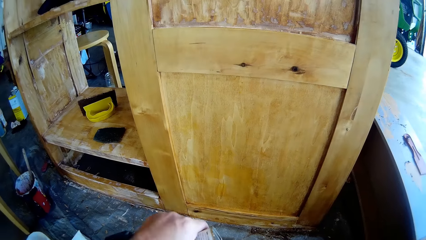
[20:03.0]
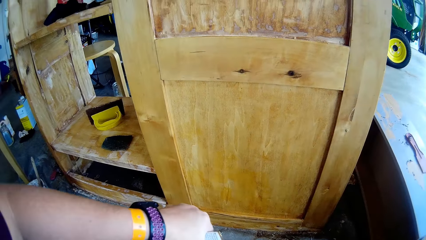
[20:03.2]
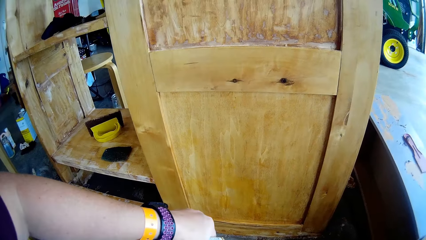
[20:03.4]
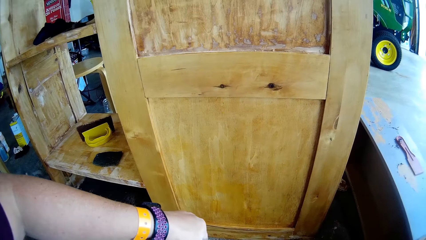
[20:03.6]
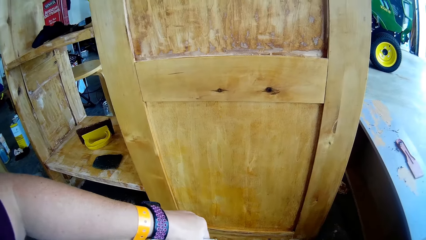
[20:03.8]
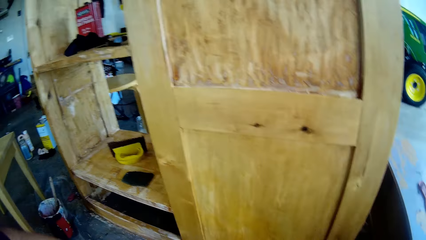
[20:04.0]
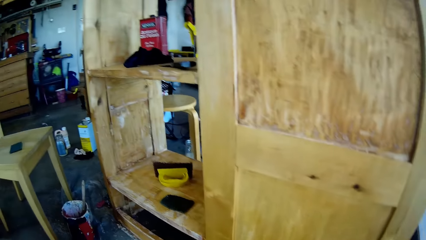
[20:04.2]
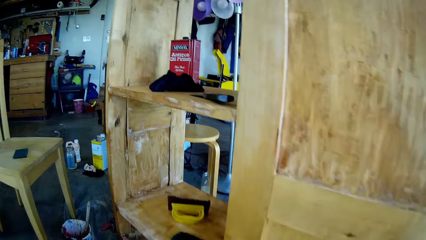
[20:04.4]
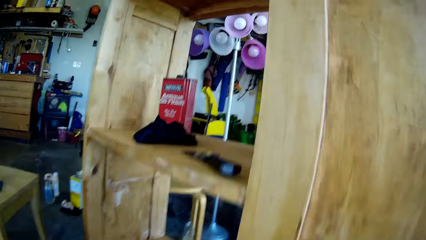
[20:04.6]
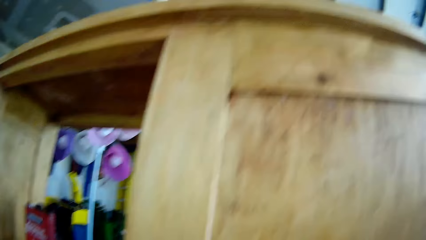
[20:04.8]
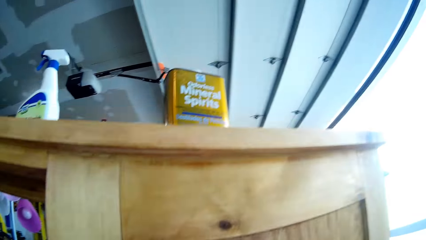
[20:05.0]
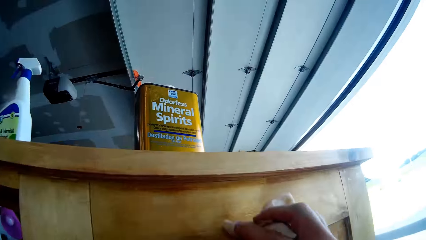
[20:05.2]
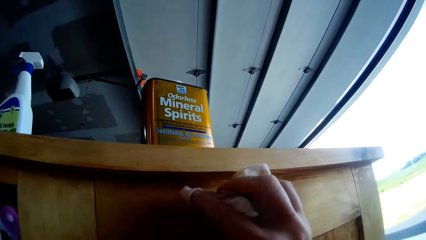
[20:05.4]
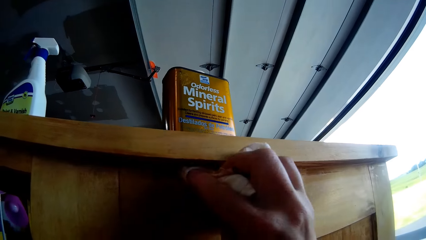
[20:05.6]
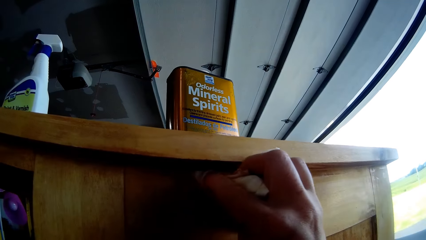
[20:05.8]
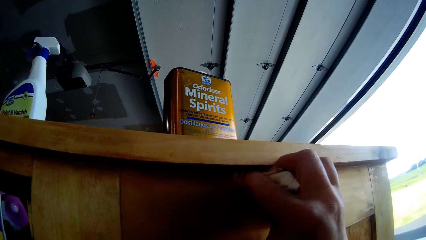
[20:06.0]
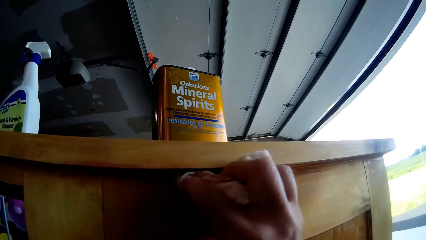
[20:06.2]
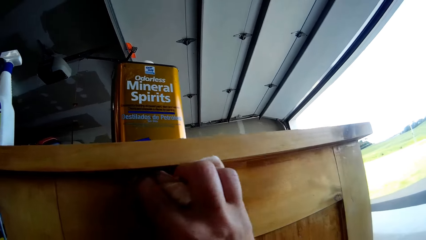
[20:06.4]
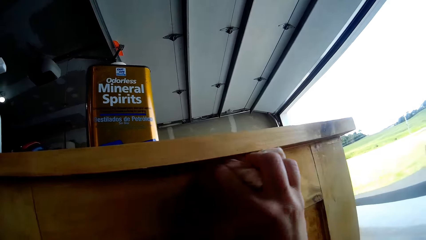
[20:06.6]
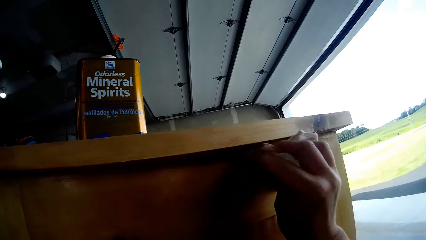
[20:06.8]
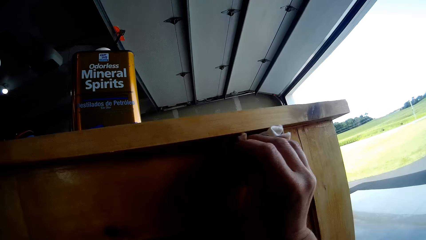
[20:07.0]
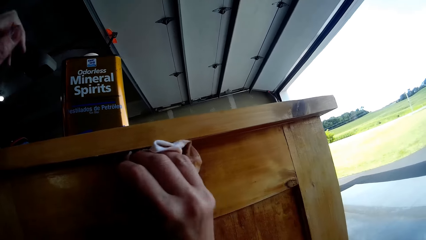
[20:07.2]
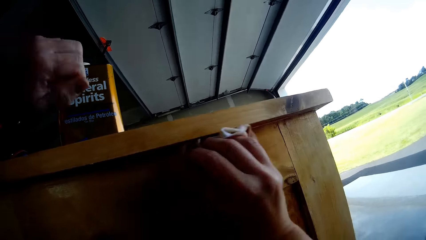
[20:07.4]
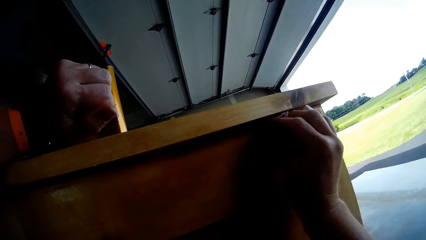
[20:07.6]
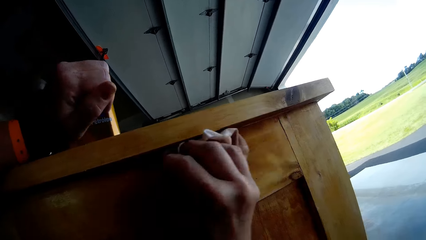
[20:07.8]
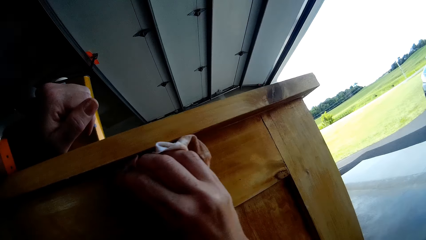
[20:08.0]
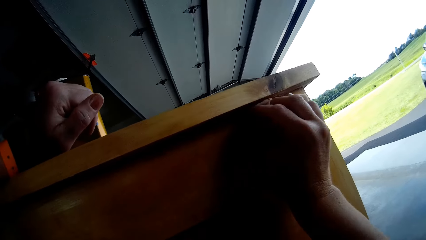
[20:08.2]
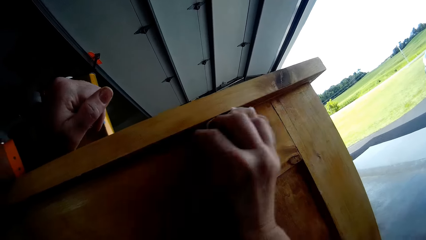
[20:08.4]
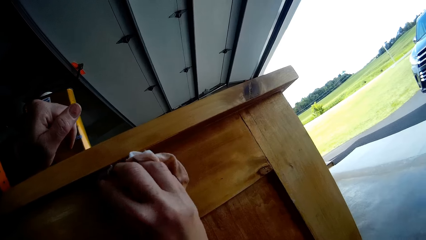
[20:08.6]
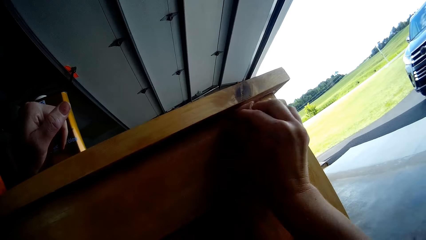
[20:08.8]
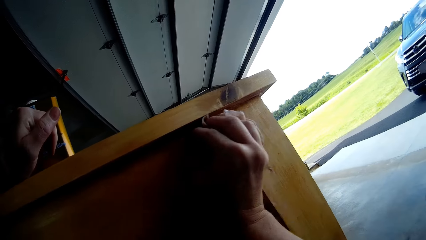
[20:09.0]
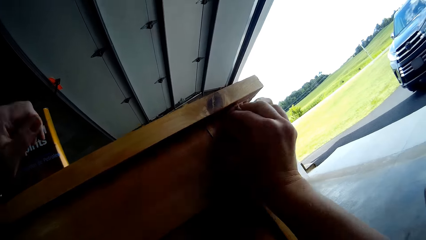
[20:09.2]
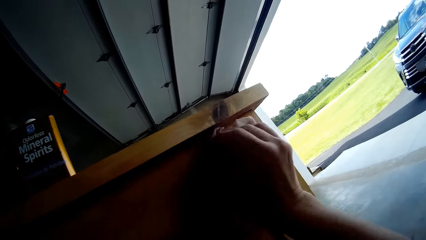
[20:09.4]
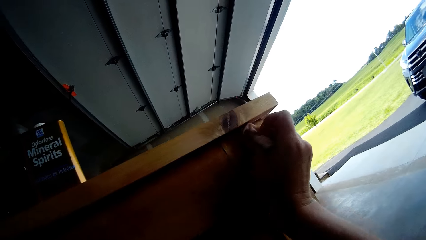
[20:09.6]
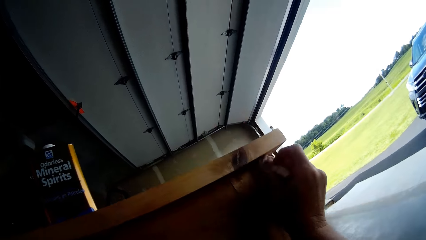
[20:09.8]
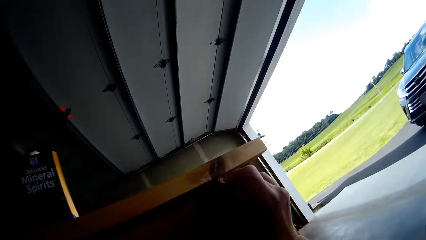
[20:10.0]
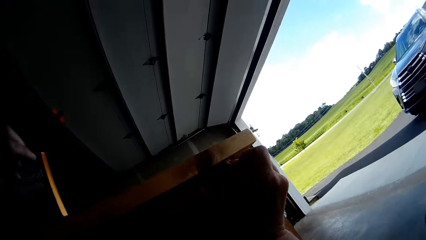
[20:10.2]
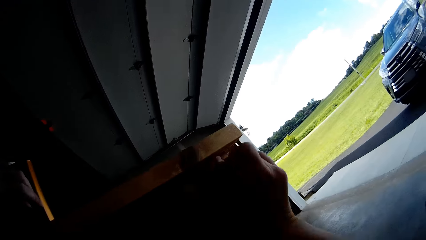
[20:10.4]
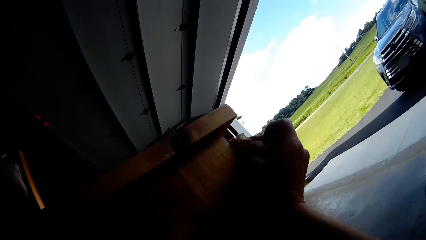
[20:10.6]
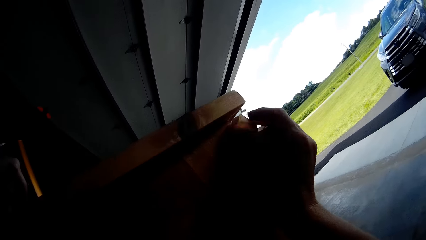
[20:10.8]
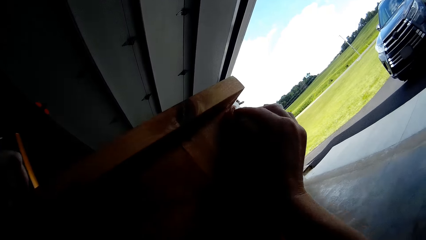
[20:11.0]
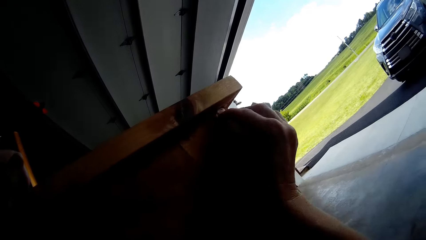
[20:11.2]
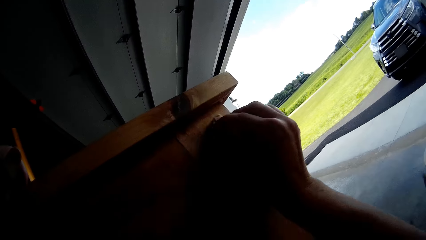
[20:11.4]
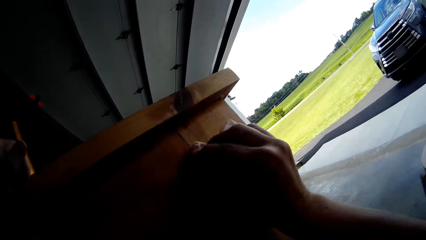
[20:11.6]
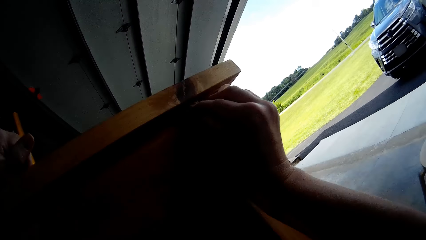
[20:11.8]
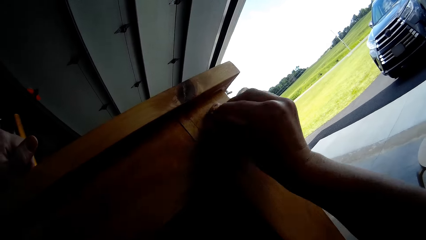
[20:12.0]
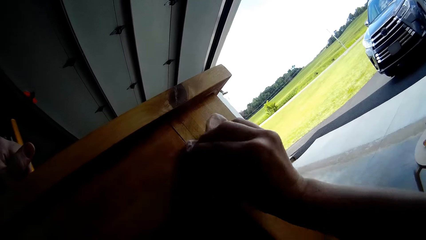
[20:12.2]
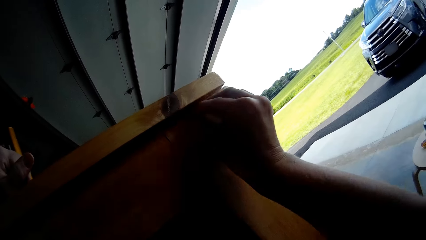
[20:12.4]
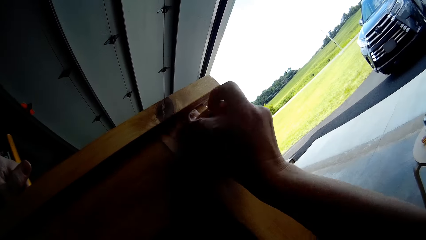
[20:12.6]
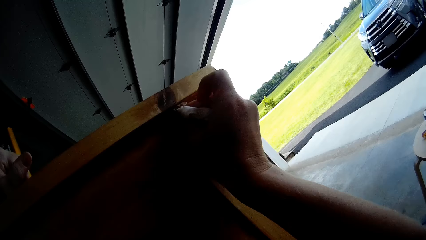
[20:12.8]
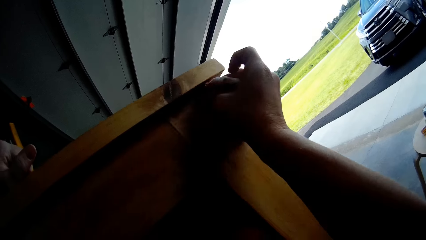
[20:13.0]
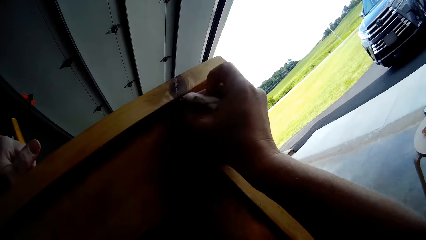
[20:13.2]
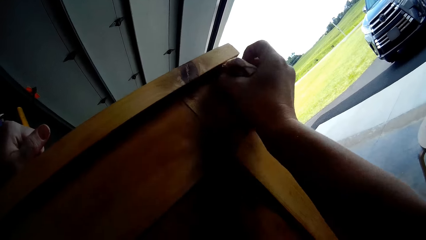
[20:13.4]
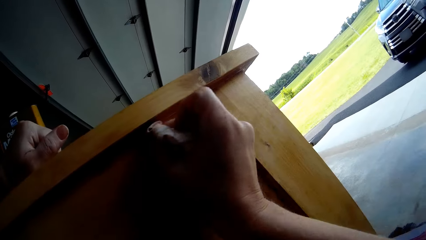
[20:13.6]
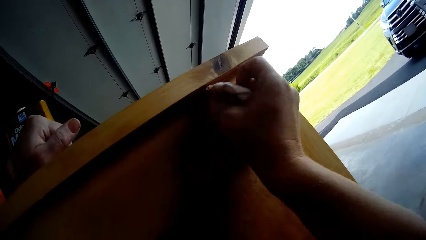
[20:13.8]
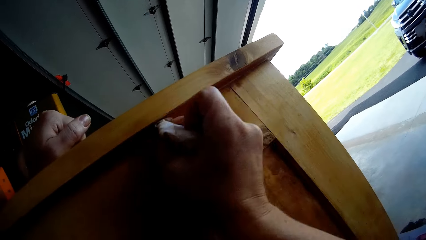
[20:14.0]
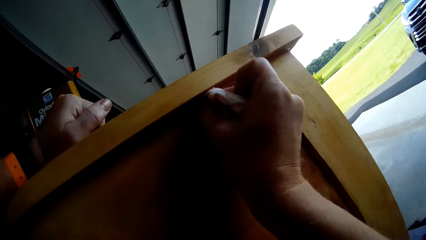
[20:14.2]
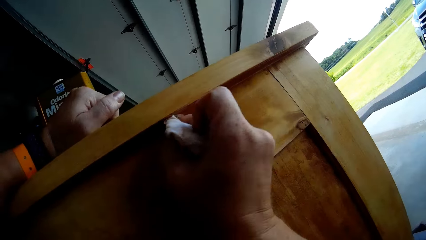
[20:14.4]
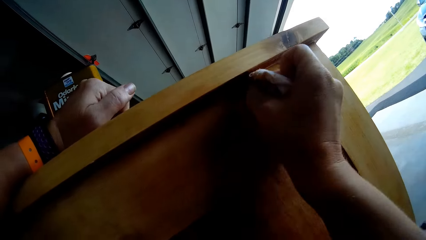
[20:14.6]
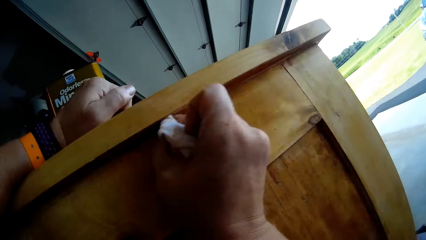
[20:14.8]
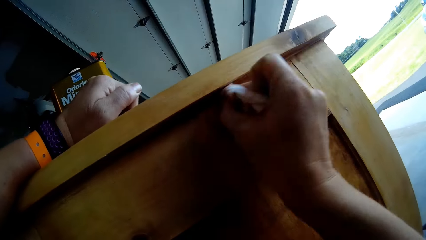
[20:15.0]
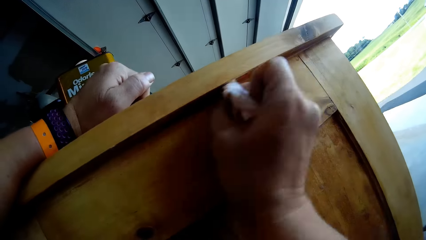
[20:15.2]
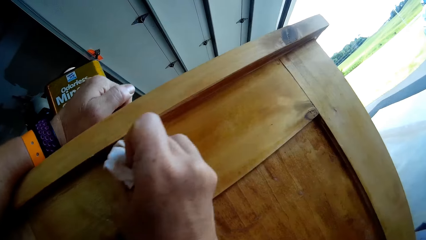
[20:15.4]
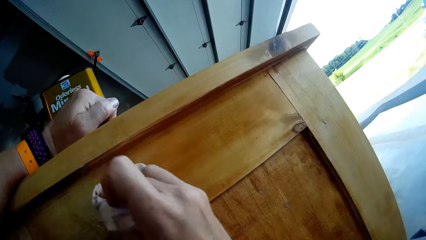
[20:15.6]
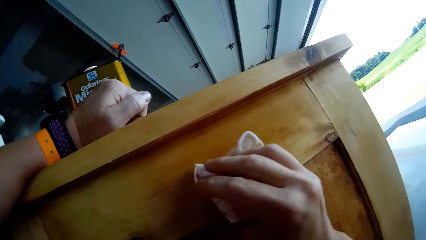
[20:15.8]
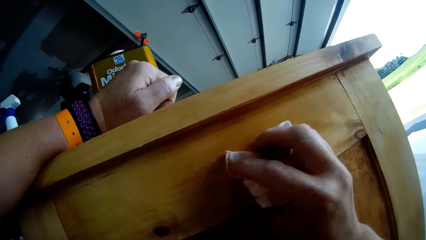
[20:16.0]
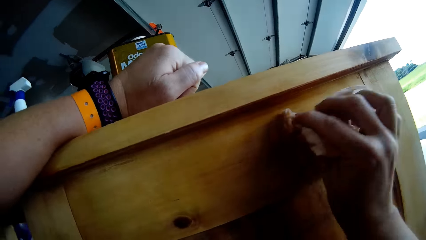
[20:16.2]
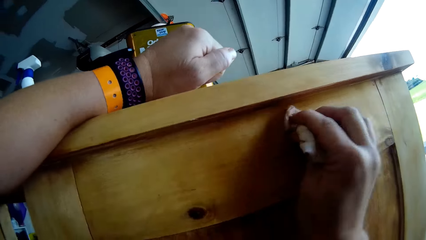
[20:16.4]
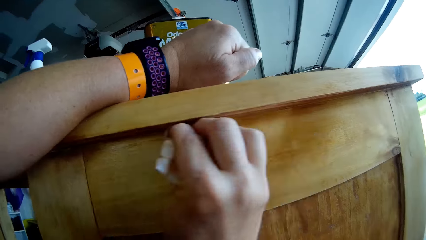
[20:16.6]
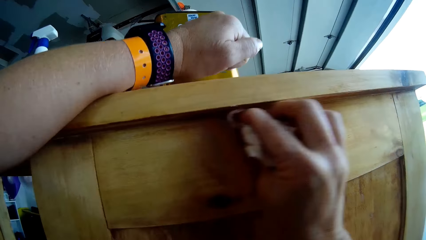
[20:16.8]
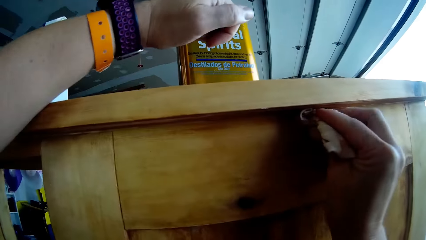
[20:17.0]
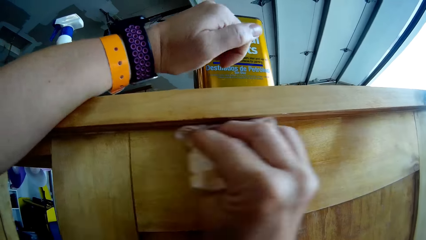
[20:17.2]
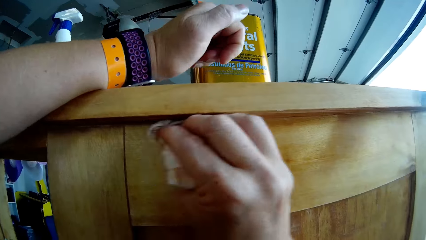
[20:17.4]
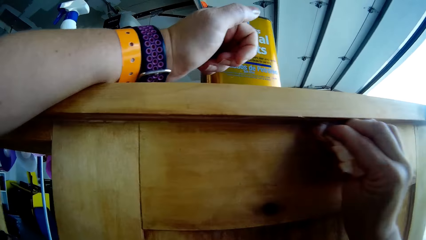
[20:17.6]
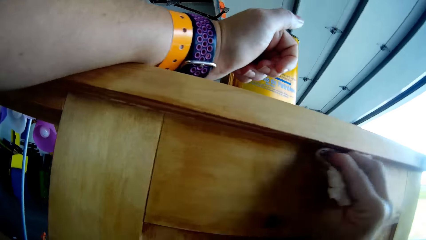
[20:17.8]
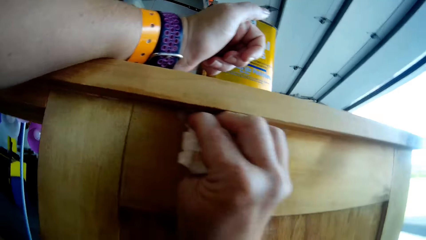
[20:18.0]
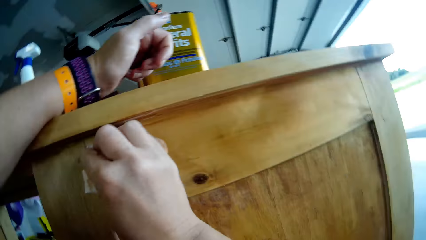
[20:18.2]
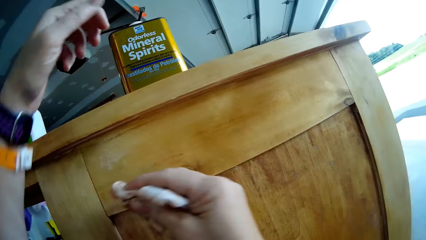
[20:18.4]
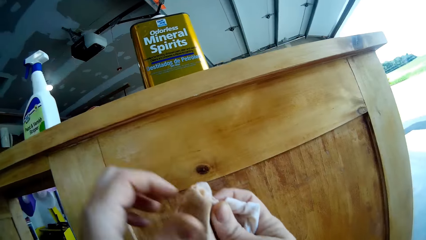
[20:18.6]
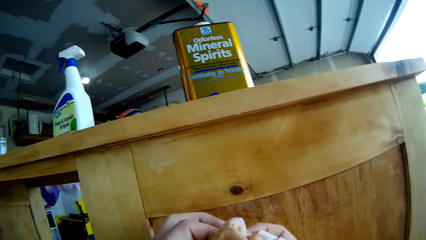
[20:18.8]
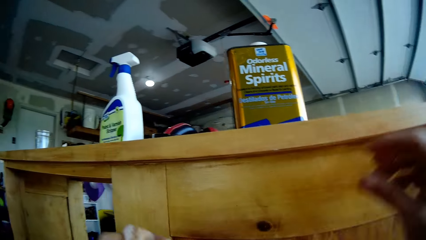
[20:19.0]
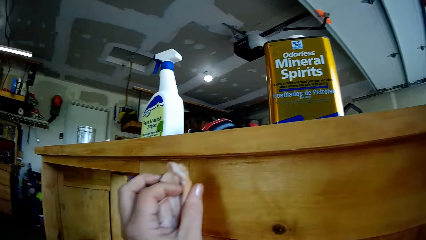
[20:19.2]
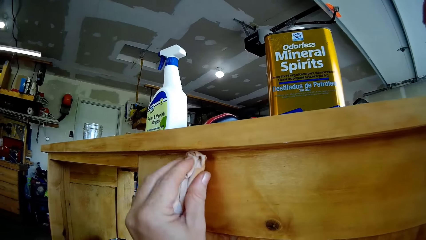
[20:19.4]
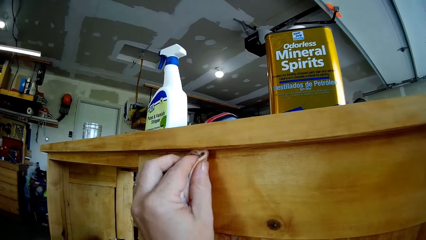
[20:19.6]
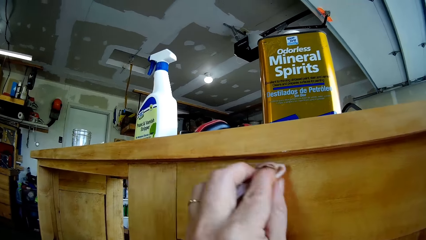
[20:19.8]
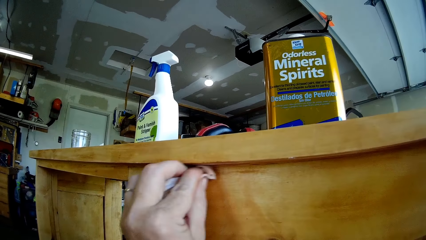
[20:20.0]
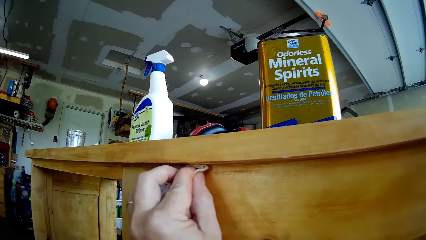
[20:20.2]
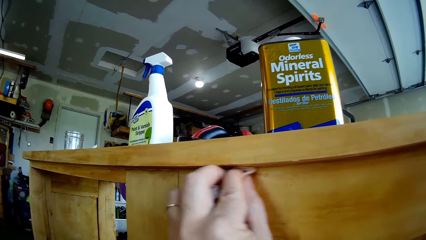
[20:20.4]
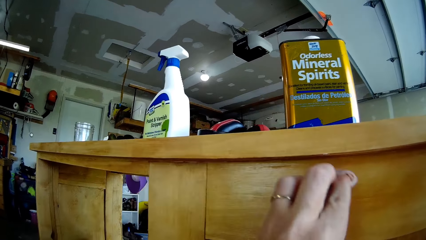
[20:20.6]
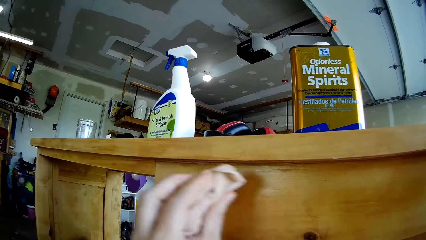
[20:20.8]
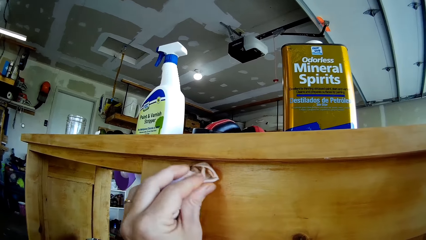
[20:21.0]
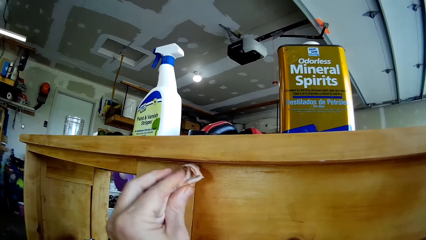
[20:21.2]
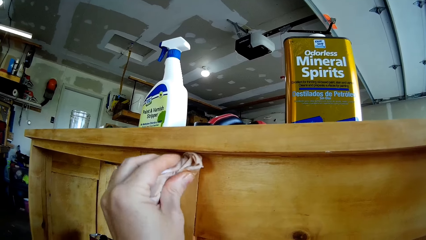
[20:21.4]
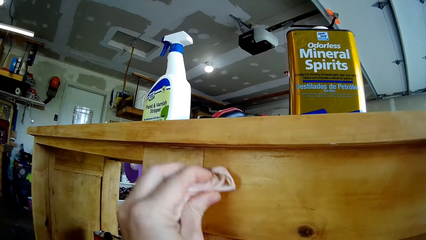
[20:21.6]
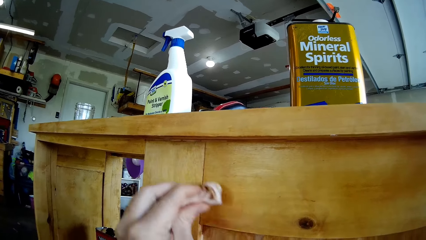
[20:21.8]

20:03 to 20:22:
The camera wearer pours mineral spirit on the cloth. He wipes the cupboard with the cloth. He puts the left hand on the cupboard. He wipes the cupboard with the cloth. He moves the left hand from the cupboard. He puts the left hand on the cupboard. He moves his left hand. He wipes the cupboard with the cloth. He takes the cloth with his left hand. He holds the cloth. He wipes the cupboard with the cloth with the left hand.
